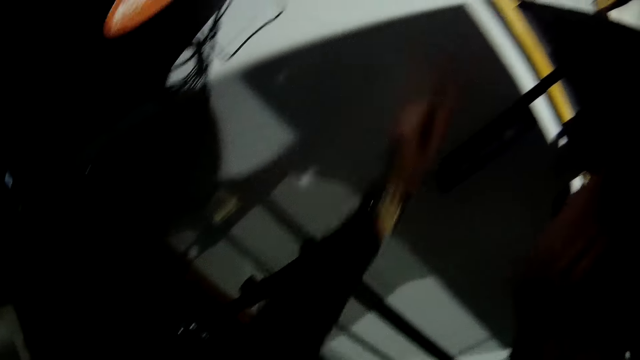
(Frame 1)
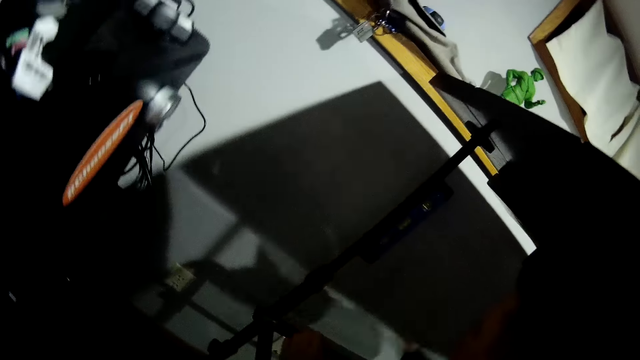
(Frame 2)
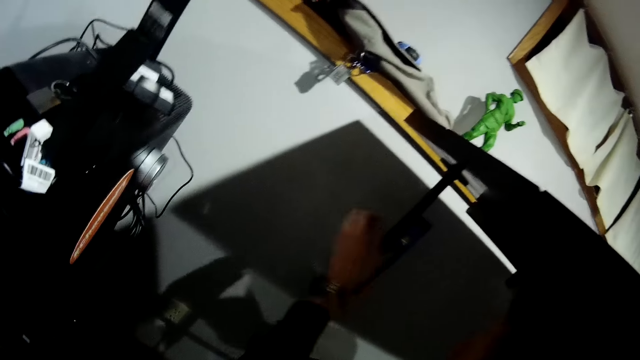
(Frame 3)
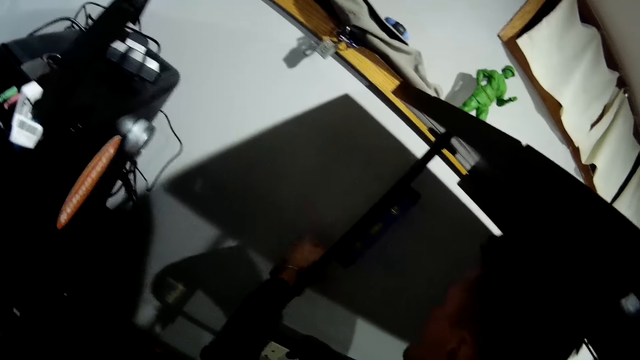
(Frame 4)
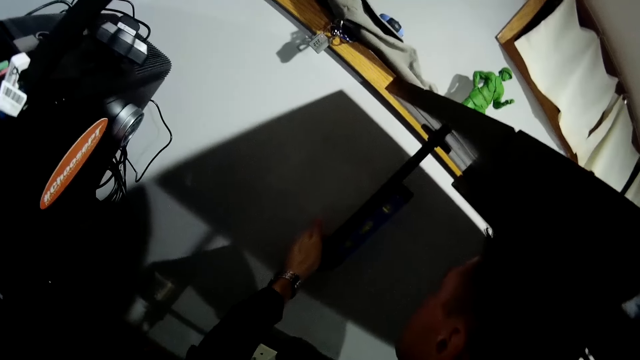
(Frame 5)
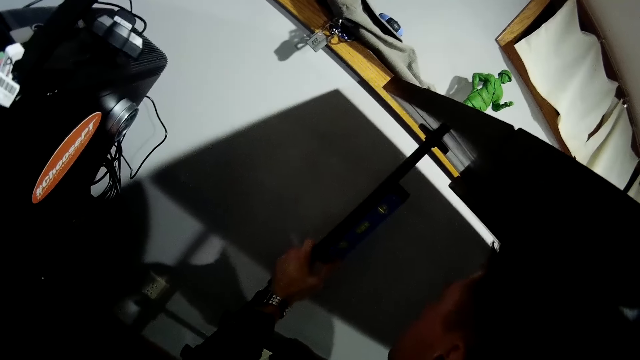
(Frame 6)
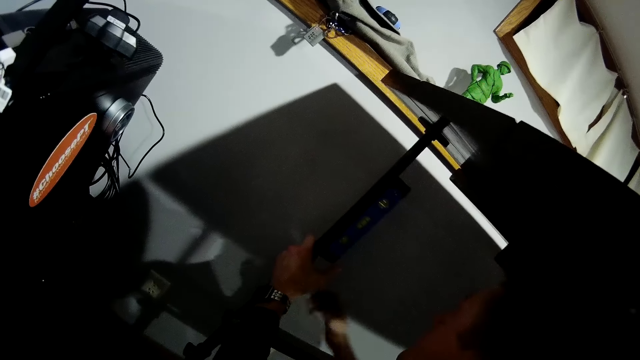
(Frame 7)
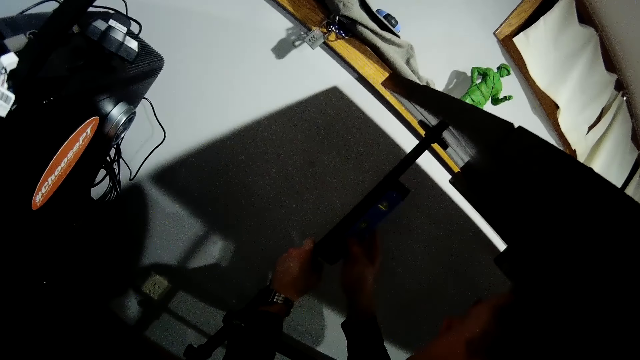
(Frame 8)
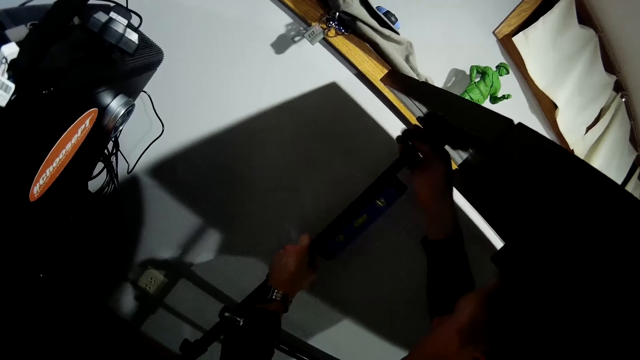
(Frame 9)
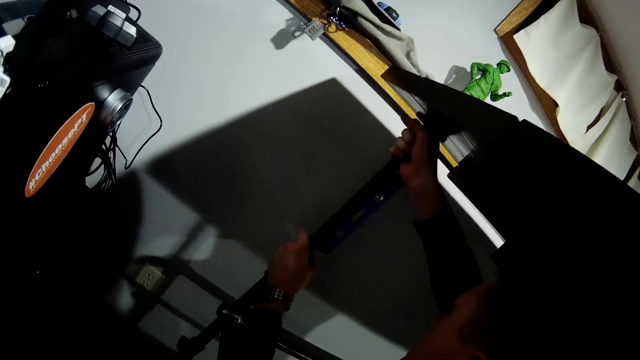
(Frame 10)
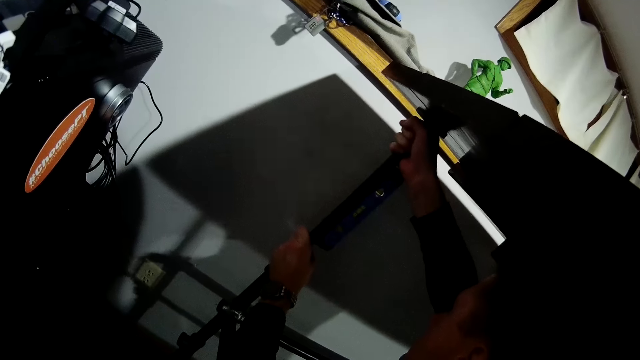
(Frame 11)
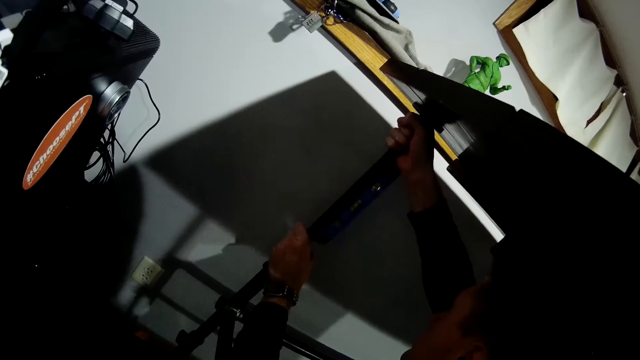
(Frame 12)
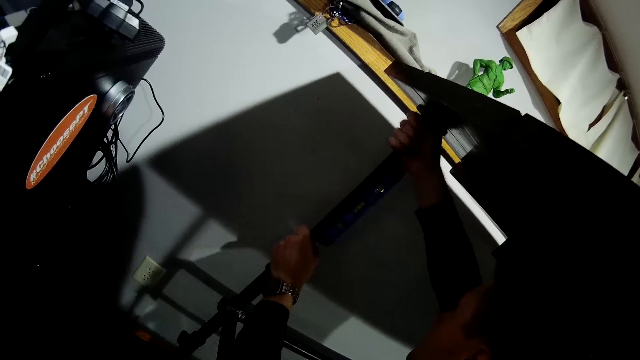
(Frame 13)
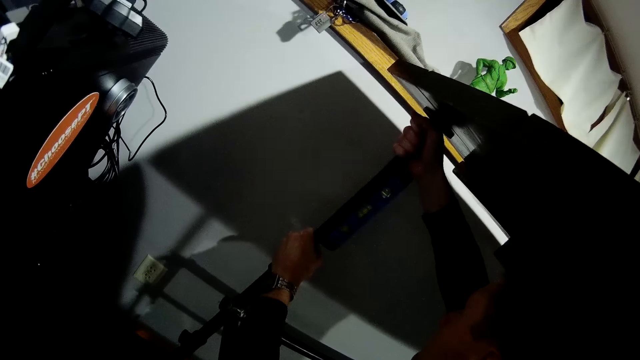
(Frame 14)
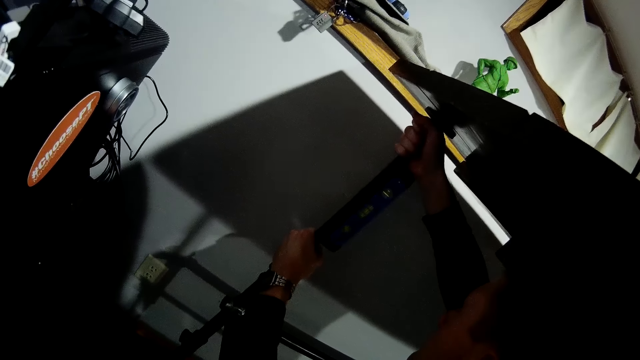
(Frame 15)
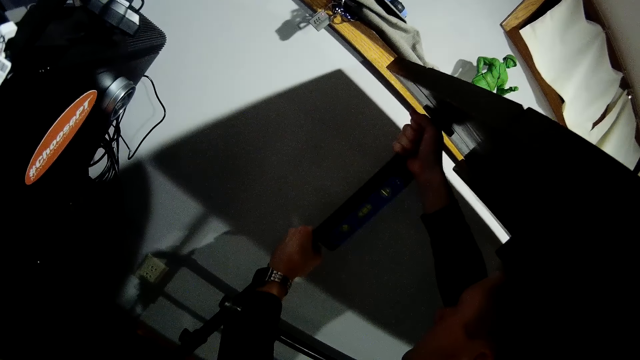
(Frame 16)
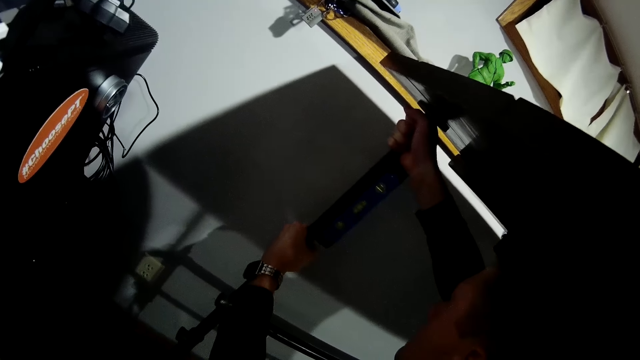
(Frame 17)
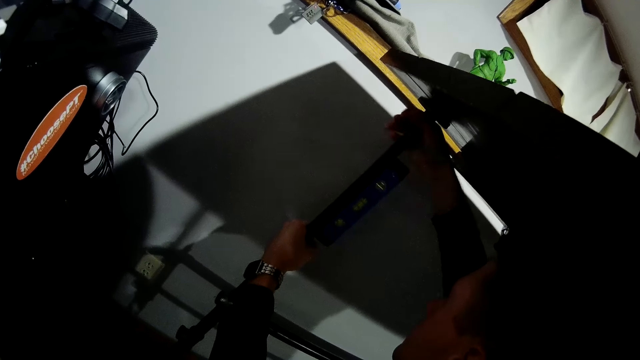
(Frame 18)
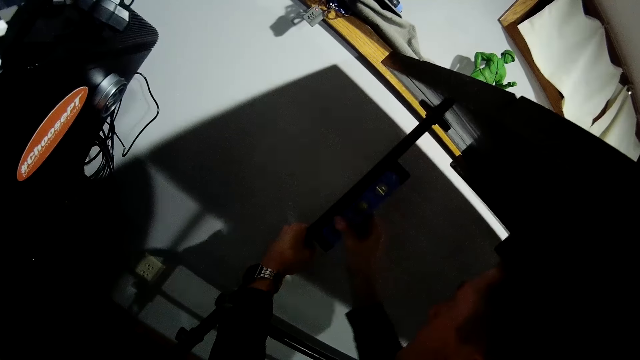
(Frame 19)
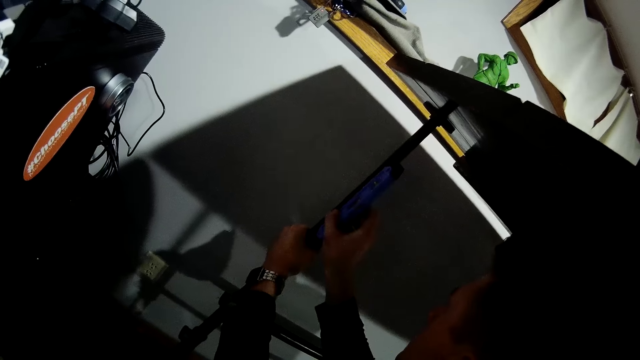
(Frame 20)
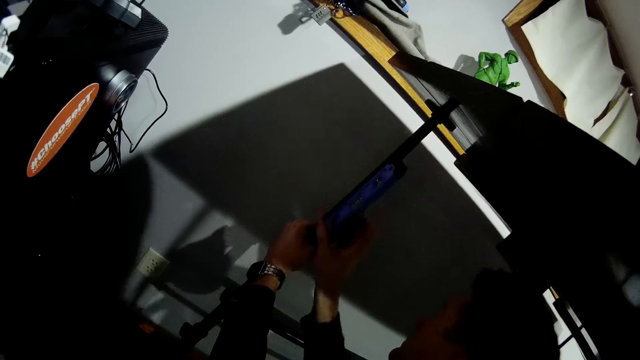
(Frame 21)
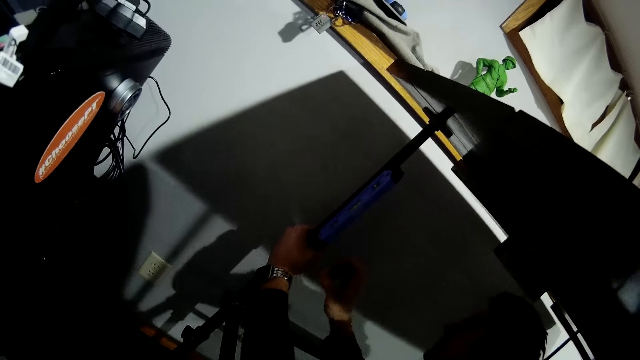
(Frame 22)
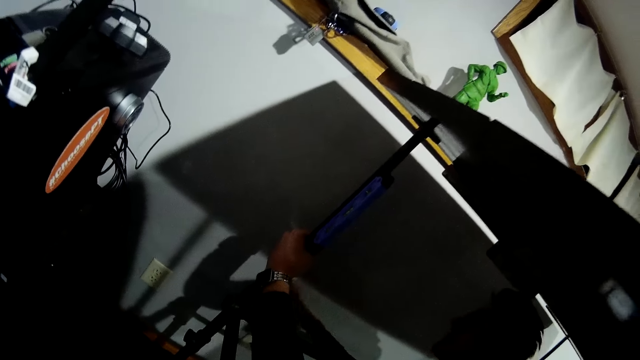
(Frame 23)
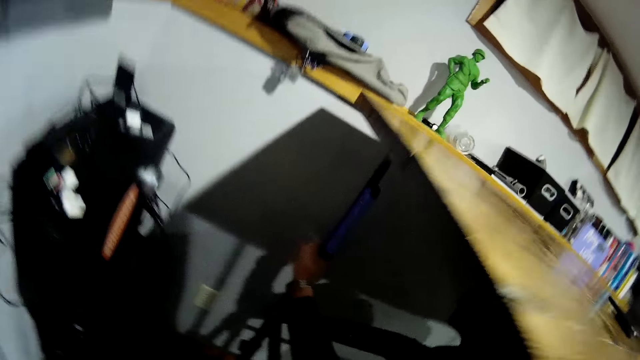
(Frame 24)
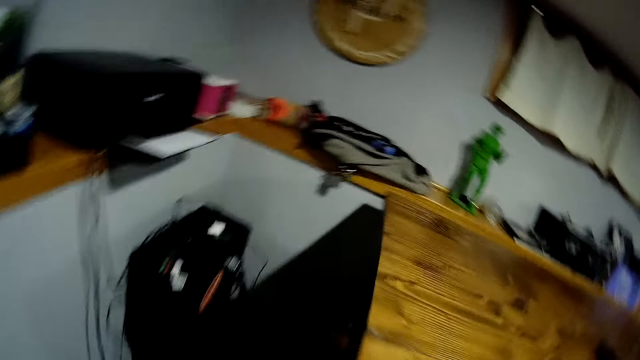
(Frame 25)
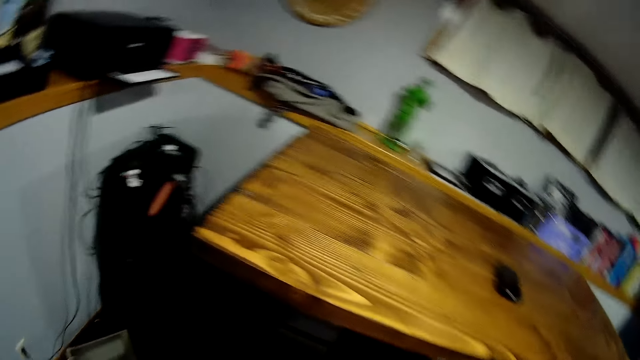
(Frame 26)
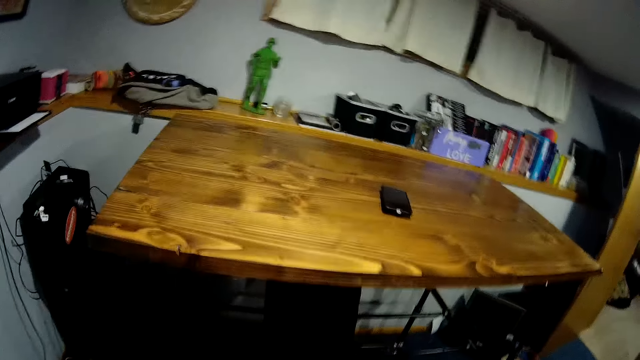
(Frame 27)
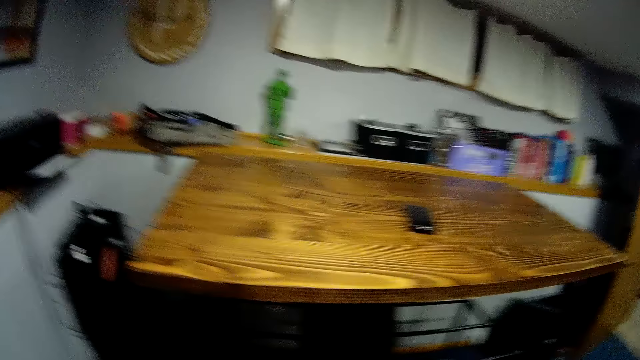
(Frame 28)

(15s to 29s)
The man adjusts the table stand with both hands. The man holds the table stand. The man adjusts the spirit level with his right hand.

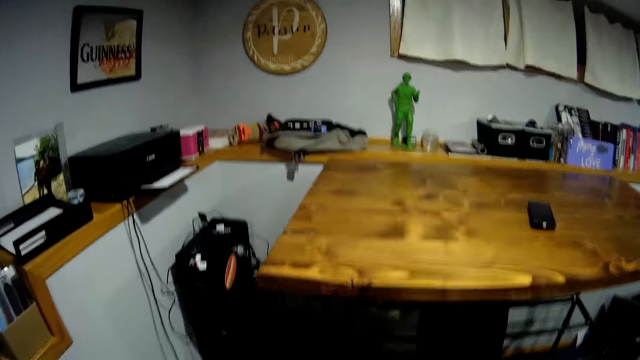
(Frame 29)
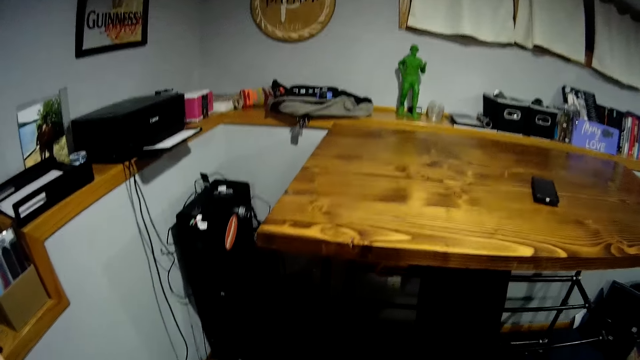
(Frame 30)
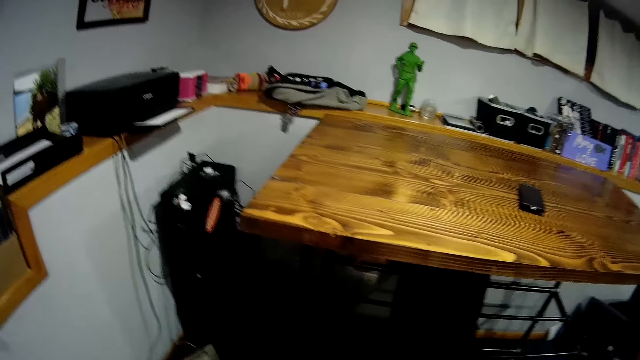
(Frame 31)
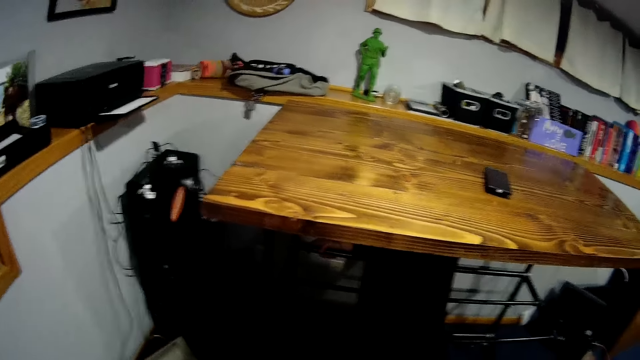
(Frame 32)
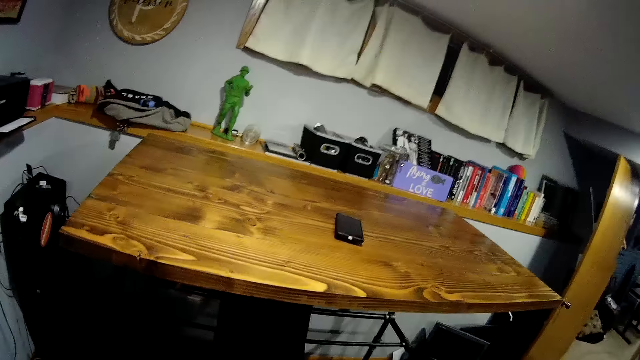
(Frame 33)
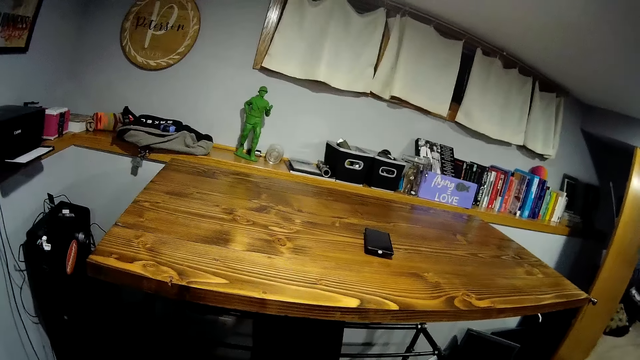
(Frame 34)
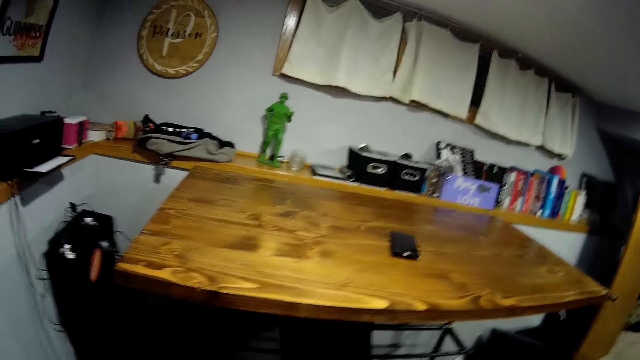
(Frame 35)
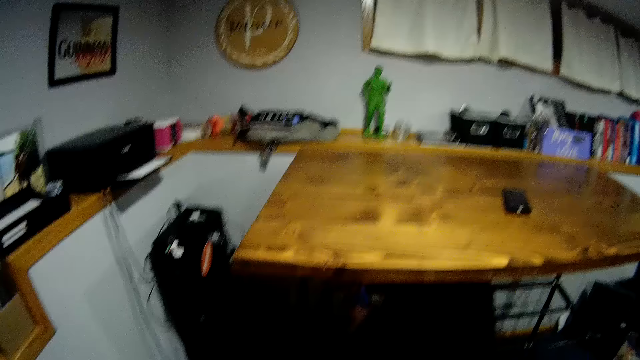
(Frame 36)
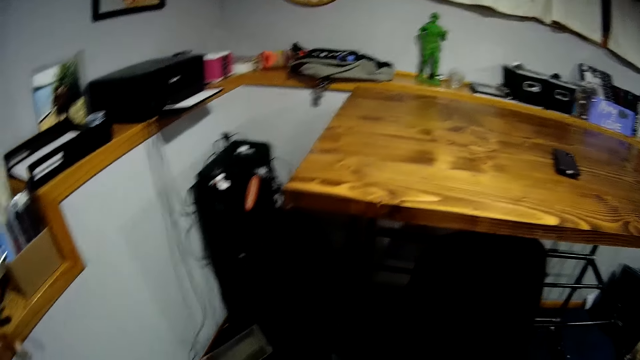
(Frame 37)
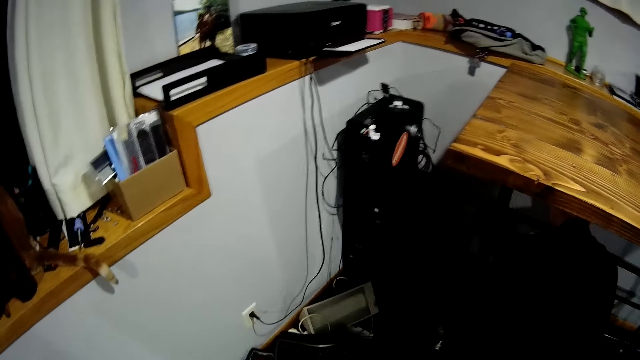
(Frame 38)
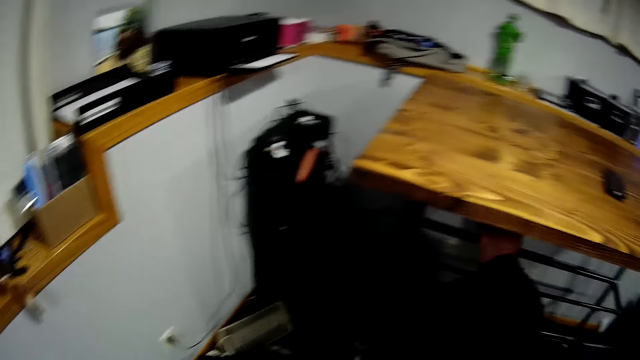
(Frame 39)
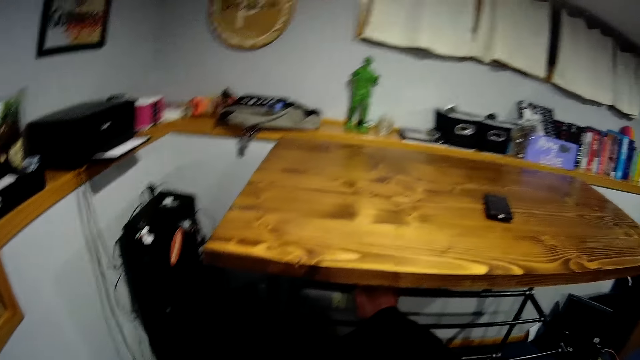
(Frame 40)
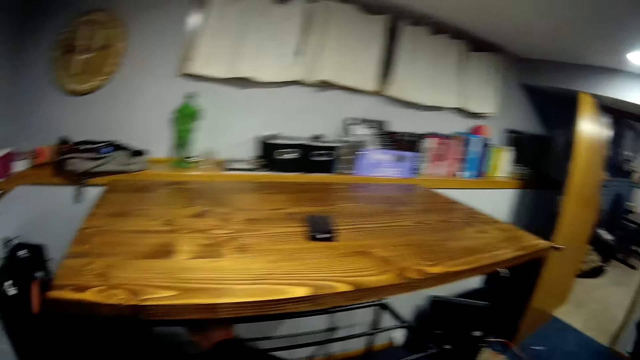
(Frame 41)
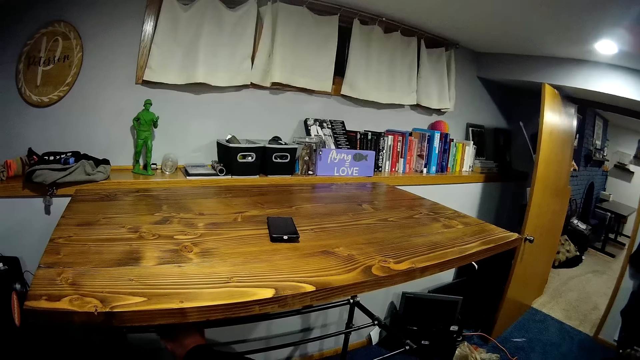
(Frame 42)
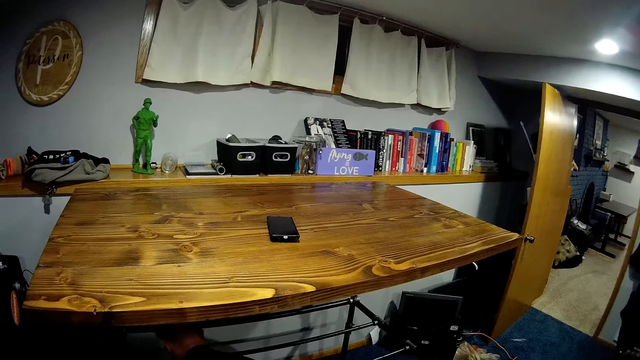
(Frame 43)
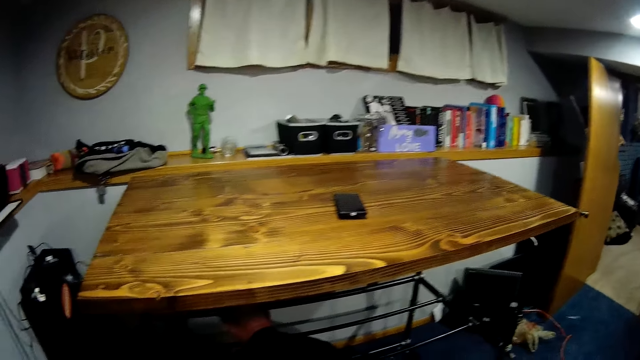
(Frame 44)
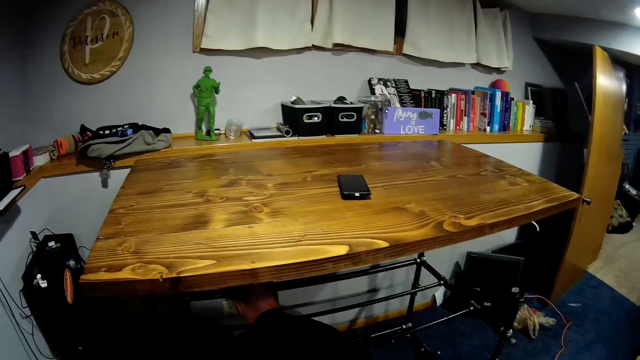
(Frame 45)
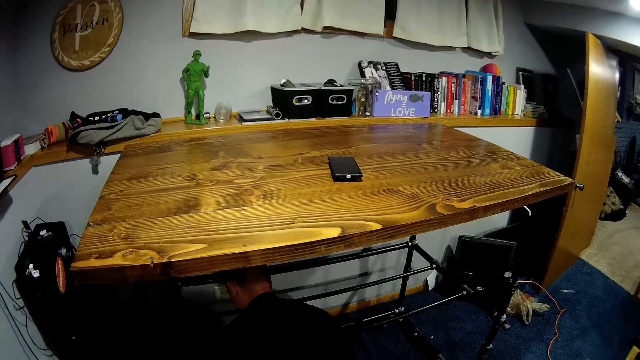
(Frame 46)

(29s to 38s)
A man sits under the table.
